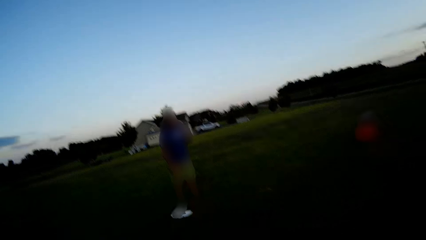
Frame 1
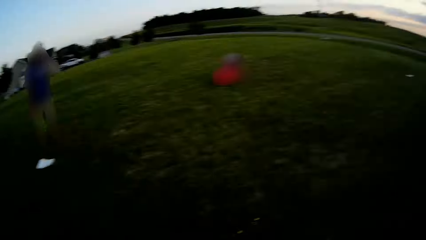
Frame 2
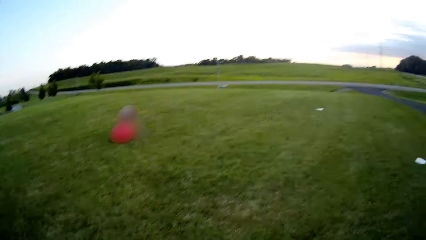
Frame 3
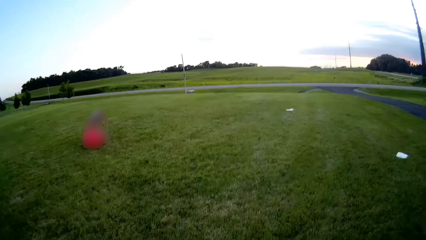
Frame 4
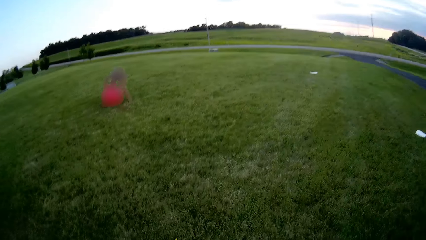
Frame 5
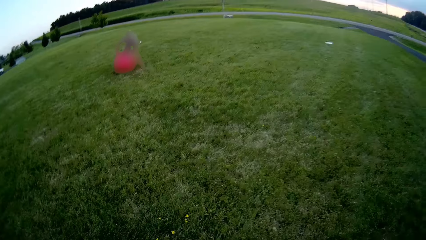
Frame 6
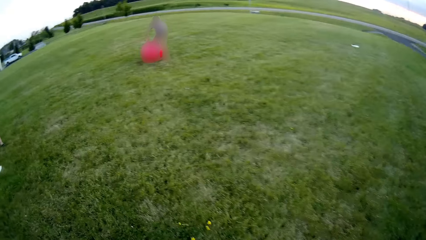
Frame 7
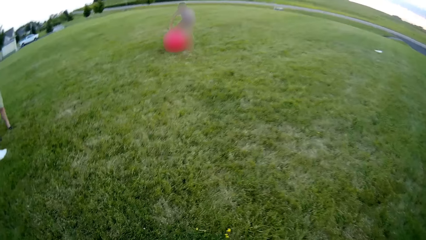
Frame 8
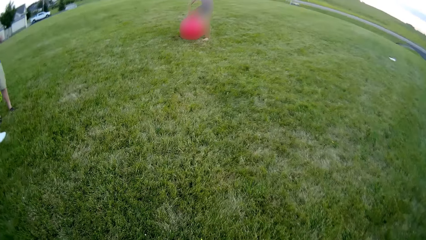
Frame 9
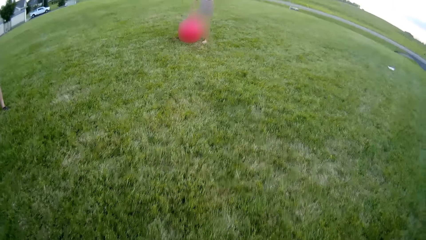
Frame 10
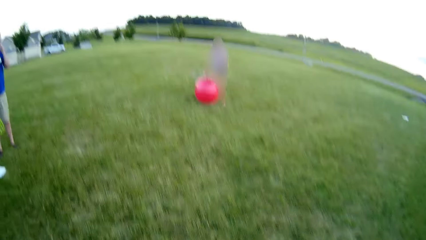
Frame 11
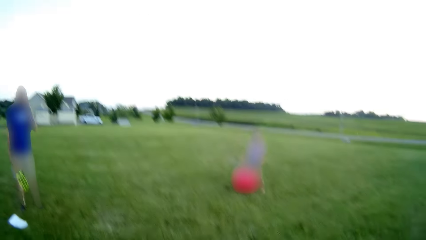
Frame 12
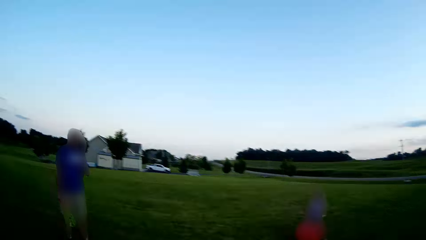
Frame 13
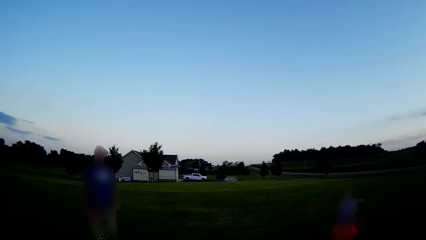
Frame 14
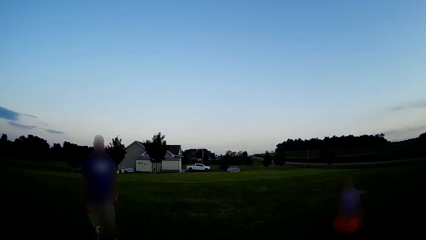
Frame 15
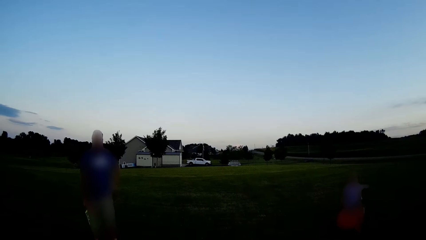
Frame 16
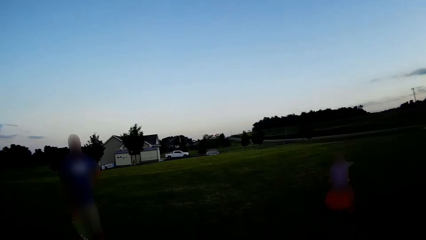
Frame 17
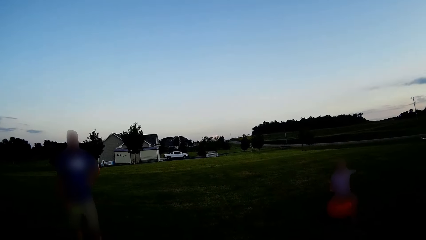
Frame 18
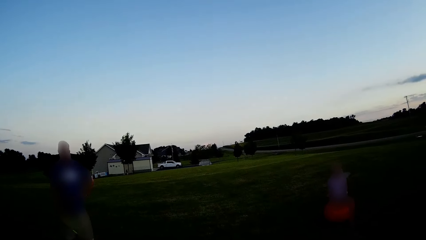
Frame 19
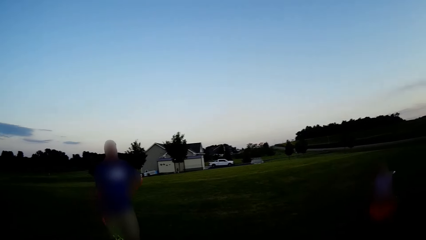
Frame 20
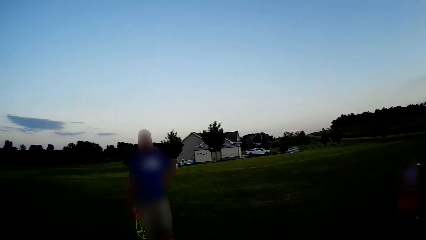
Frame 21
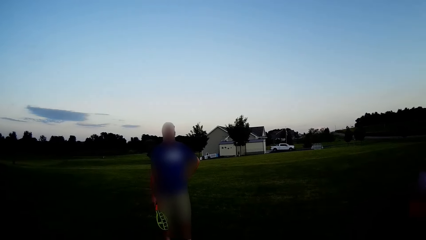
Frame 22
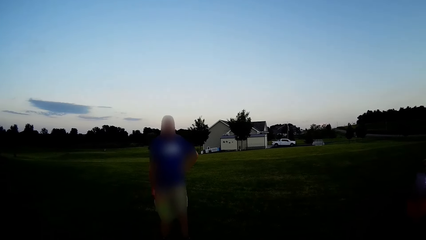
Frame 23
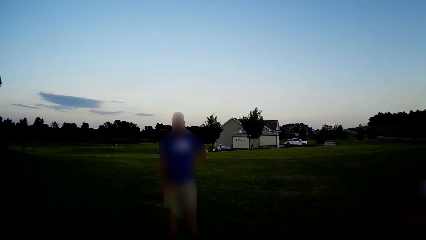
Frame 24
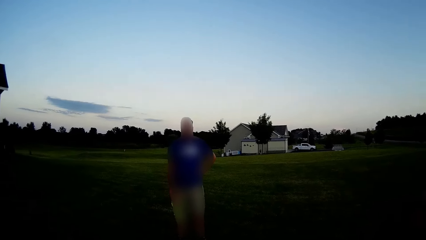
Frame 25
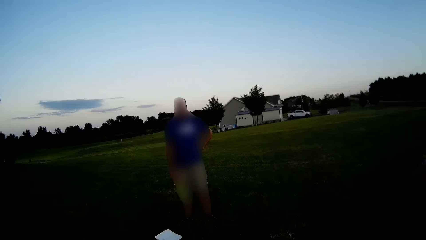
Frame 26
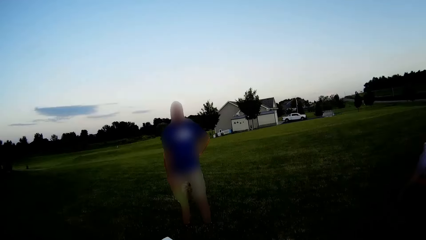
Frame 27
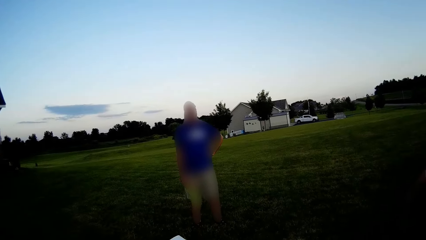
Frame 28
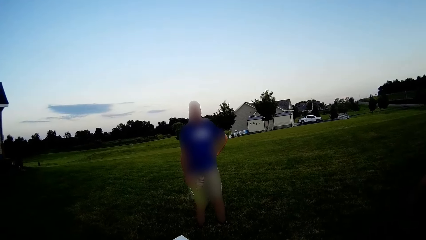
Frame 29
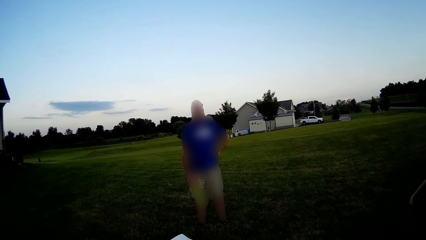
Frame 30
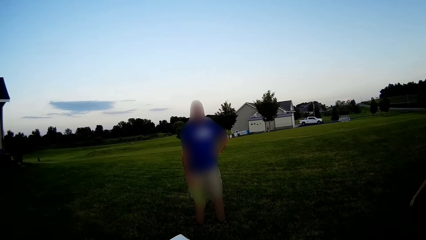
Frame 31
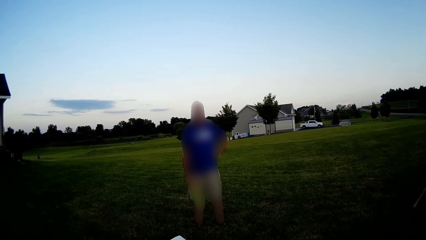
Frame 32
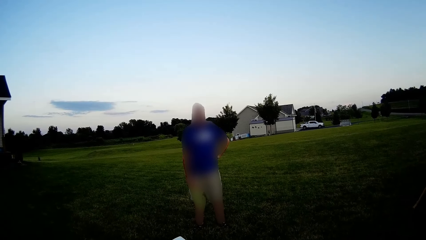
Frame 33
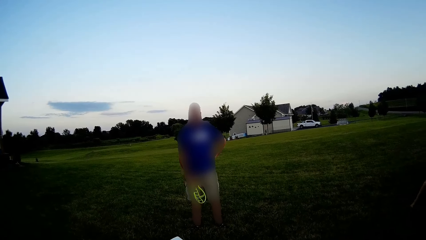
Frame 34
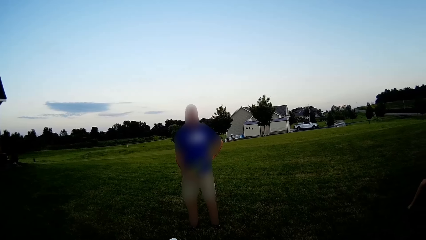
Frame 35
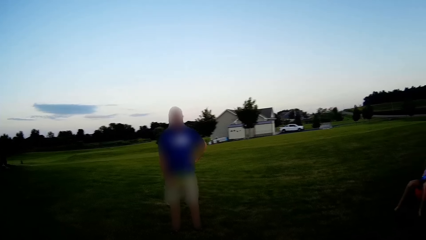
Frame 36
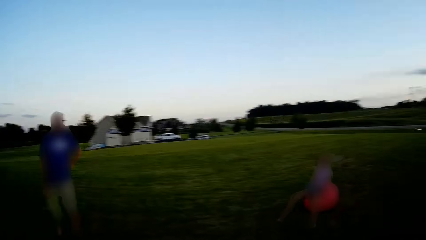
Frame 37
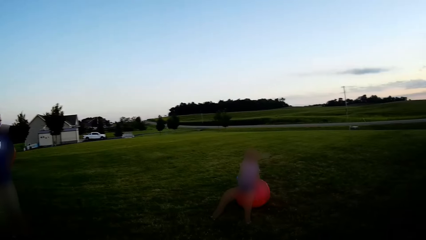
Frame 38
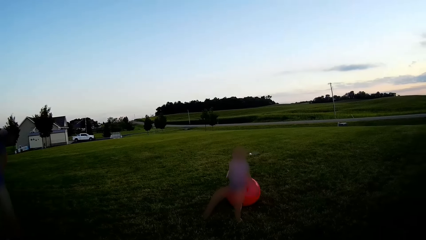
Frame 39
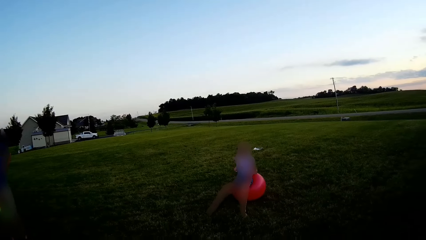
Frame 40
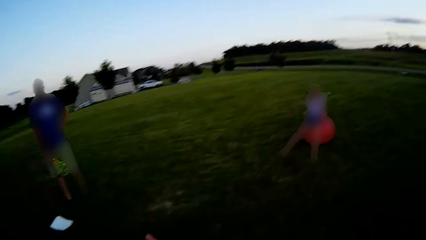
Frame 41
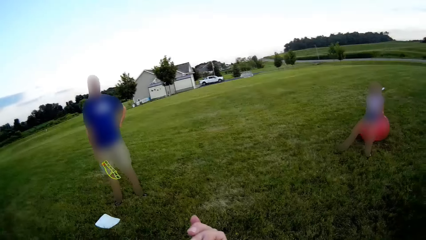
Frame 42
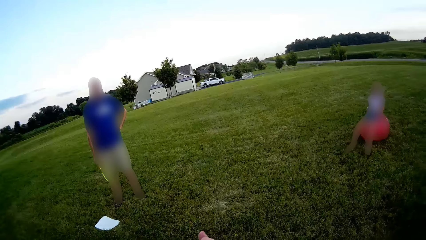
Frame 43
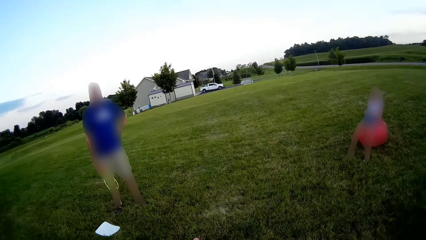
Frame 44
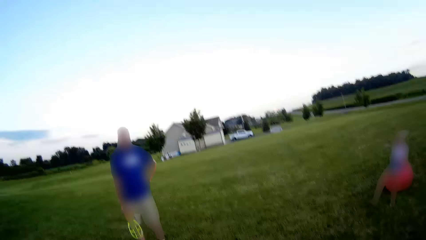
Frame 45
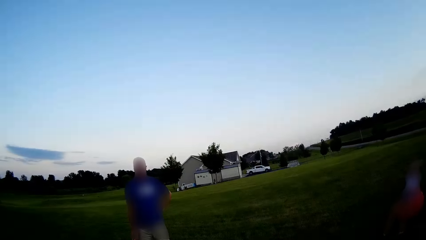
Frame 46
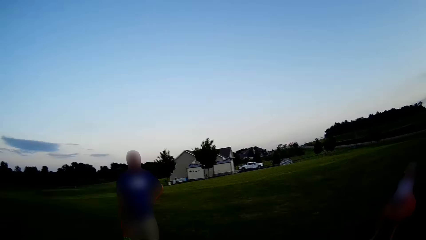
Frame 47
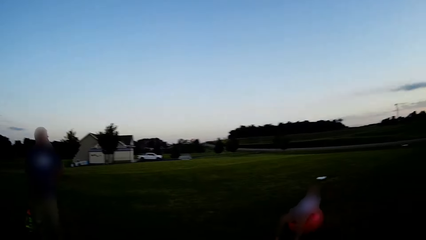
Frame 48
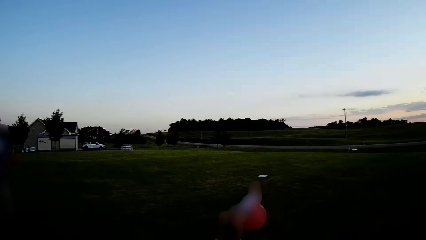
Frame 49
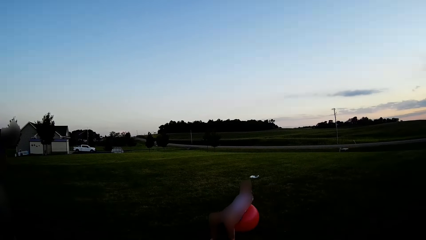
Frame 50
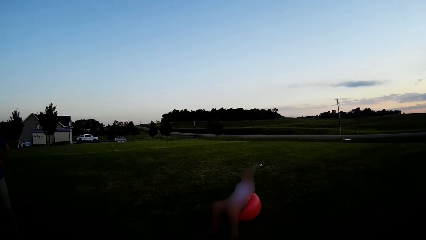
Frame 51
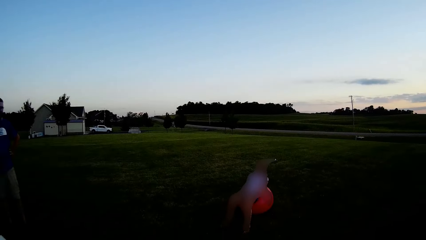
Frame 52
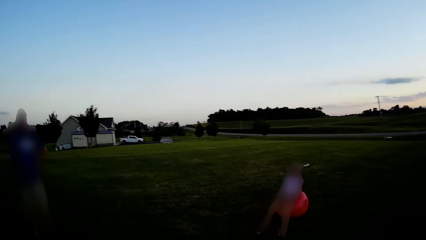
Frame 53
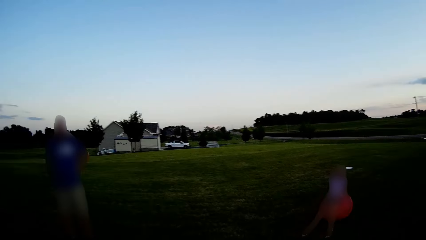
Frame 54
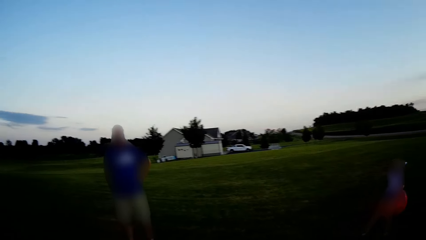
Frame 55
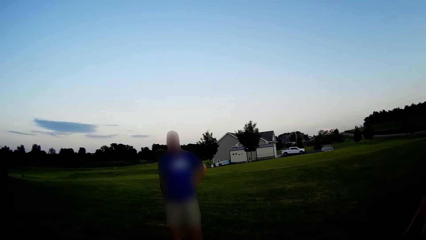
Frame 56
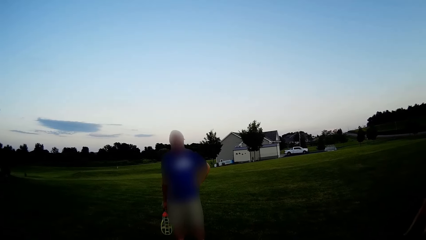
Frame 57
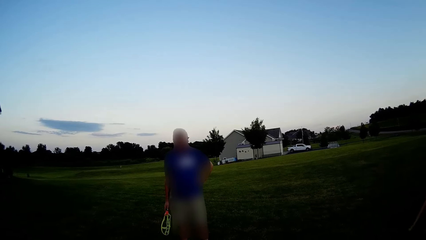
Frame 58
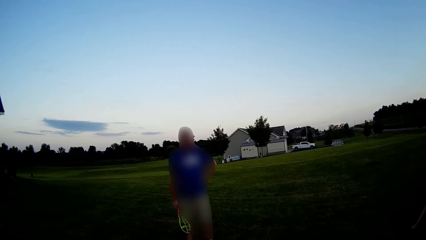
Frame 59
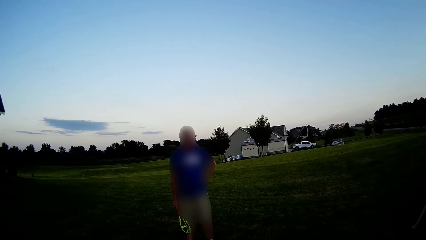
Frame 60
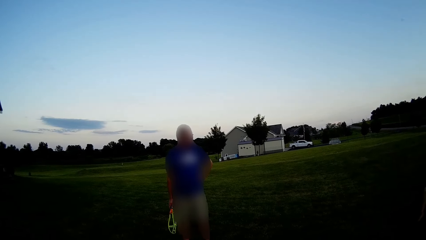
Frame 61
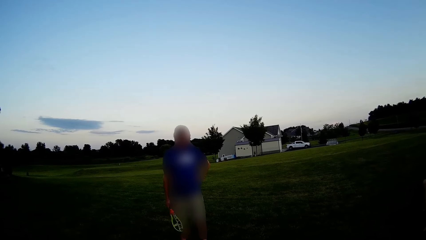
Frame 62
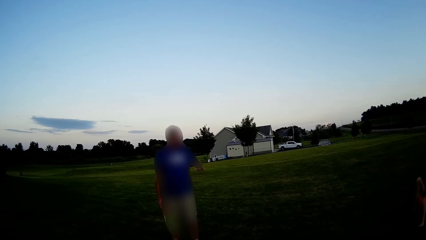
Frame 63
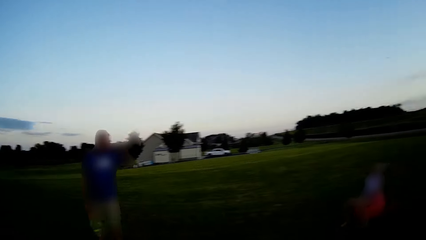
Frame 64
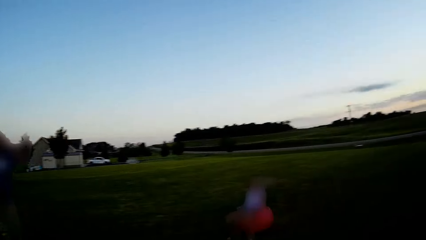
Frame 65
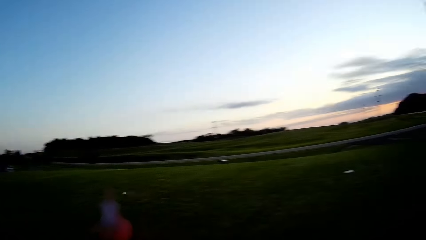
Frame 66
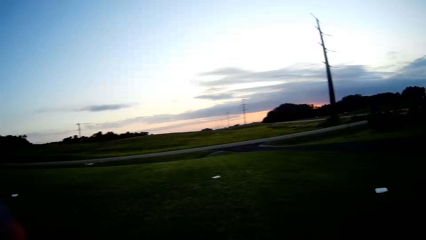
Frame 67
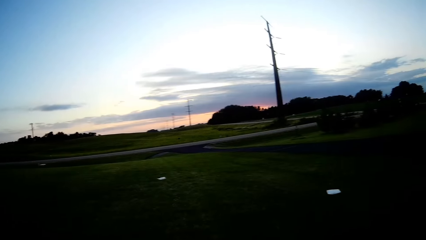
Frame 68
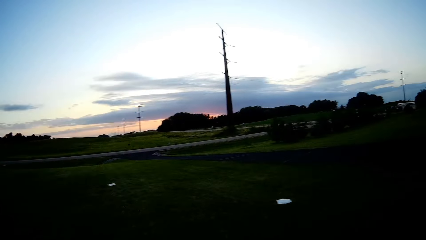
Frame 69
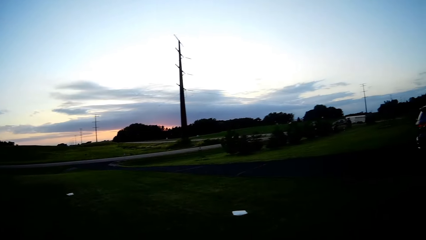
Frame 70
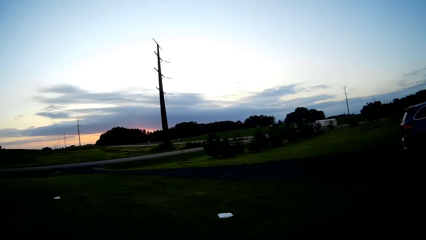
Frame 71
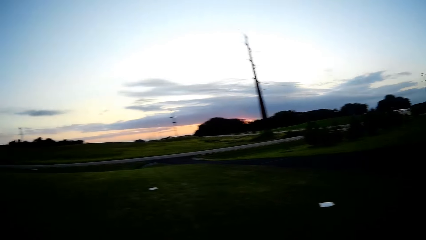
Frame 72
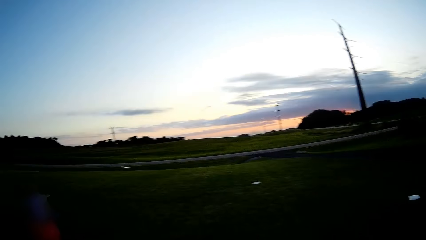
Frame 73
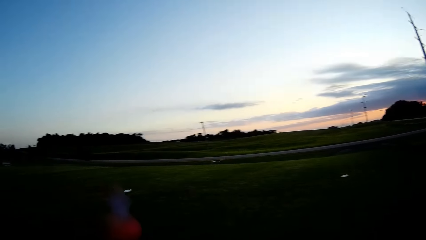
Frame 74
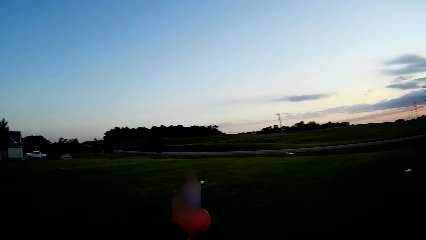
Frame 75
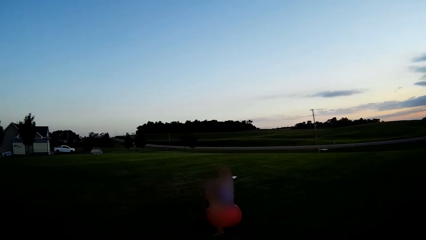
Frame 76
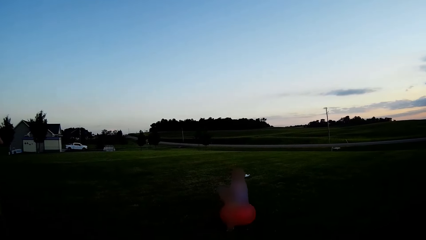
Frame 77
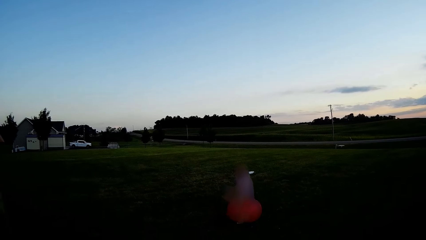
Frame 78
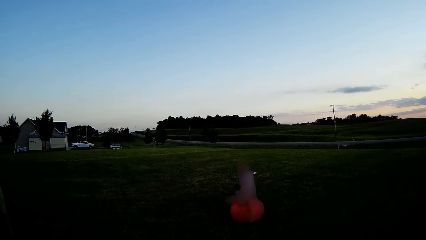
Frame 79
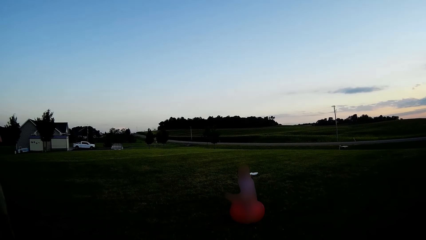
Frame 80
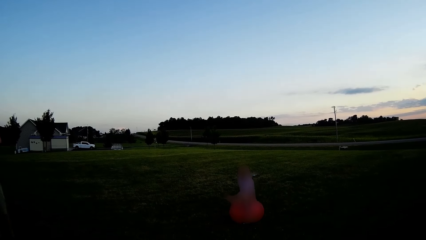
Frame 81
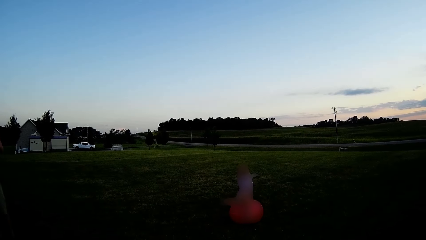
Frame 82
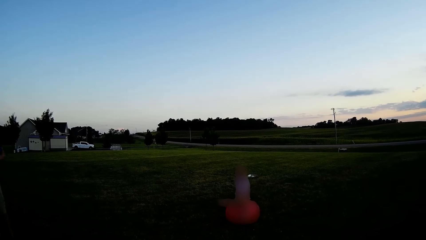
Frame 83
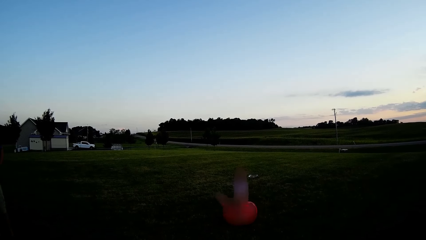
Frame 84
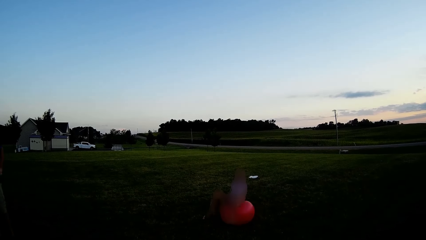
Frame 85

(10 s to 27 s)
The camera wearer converses to a man and a woman. They look around.
